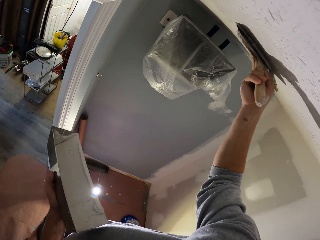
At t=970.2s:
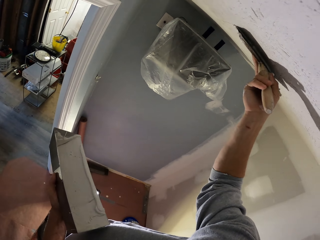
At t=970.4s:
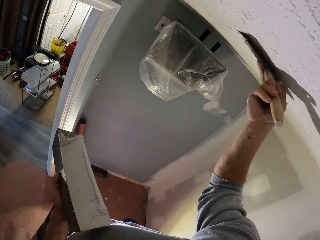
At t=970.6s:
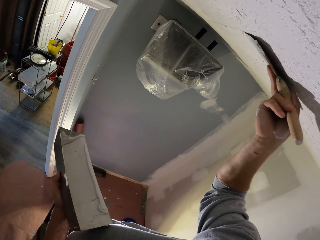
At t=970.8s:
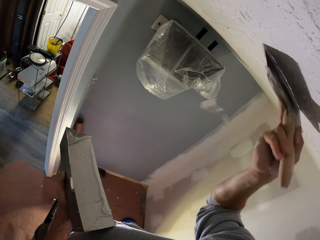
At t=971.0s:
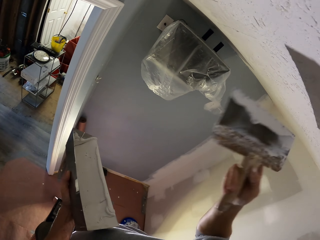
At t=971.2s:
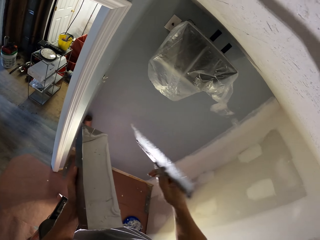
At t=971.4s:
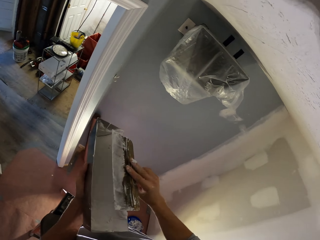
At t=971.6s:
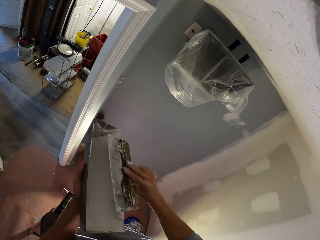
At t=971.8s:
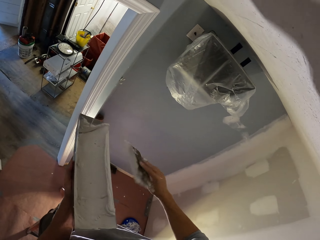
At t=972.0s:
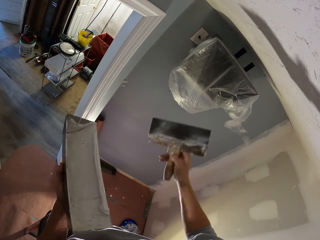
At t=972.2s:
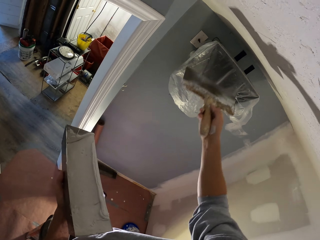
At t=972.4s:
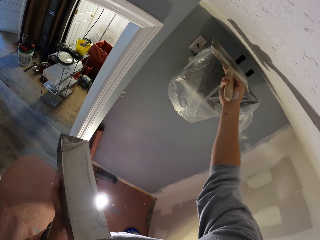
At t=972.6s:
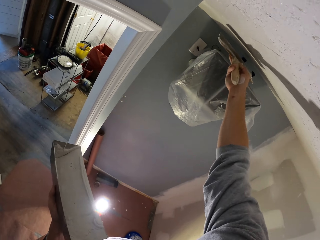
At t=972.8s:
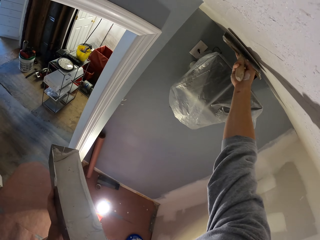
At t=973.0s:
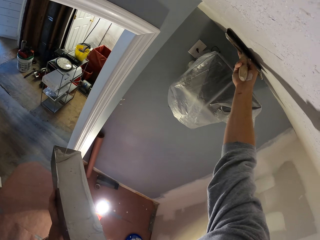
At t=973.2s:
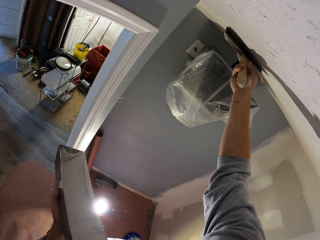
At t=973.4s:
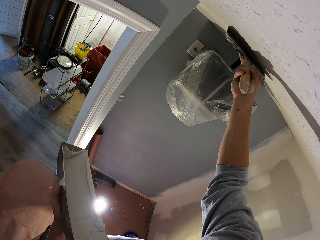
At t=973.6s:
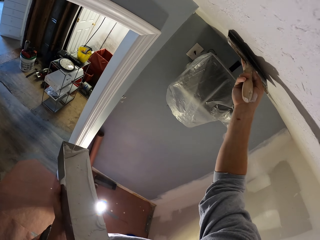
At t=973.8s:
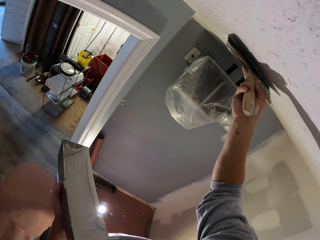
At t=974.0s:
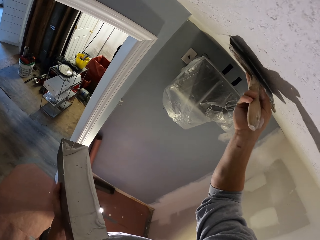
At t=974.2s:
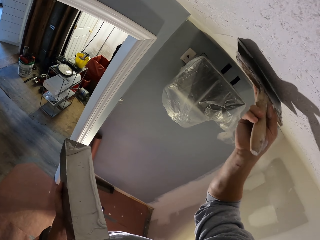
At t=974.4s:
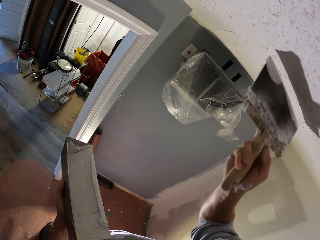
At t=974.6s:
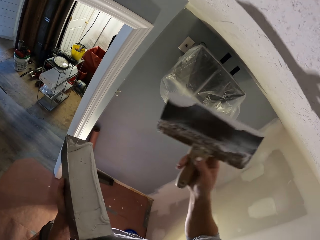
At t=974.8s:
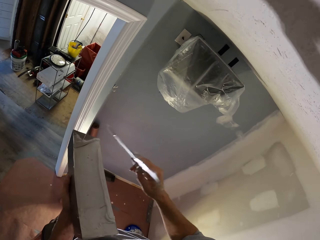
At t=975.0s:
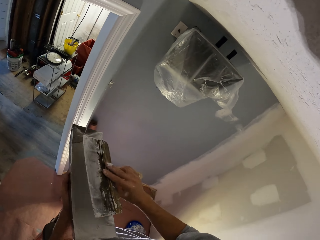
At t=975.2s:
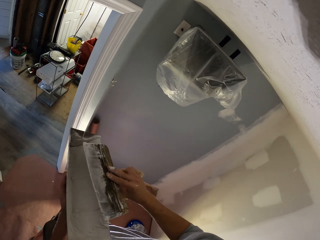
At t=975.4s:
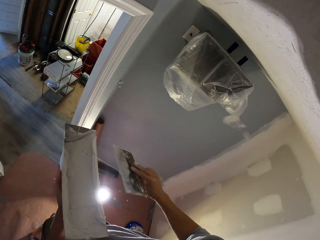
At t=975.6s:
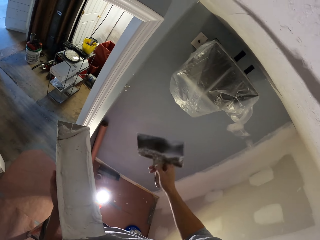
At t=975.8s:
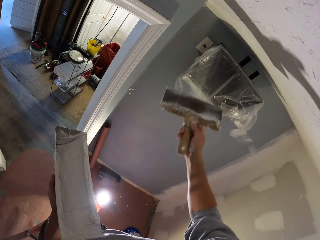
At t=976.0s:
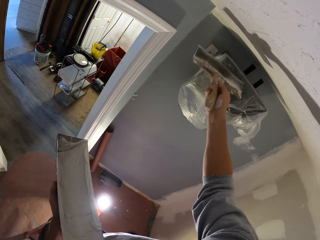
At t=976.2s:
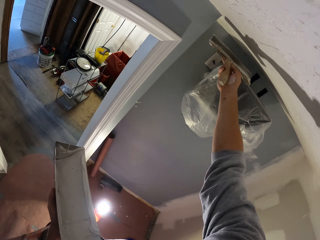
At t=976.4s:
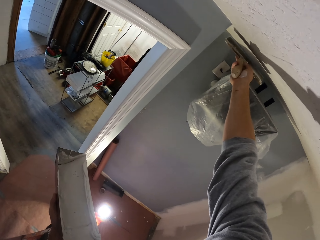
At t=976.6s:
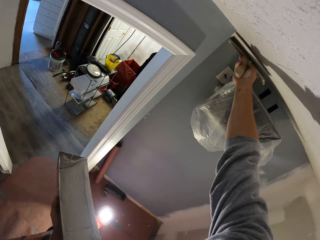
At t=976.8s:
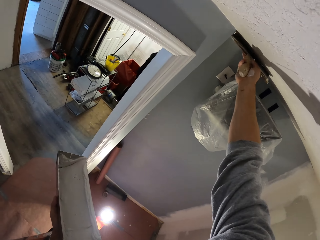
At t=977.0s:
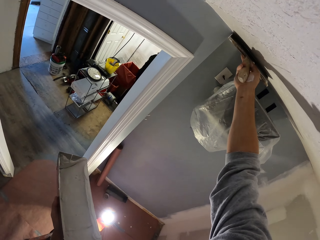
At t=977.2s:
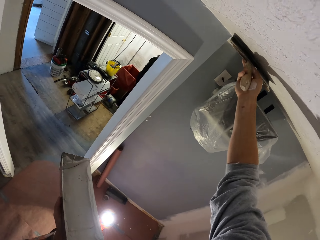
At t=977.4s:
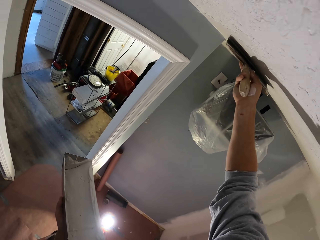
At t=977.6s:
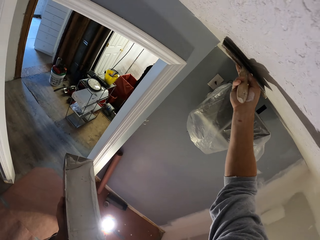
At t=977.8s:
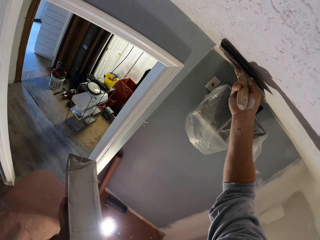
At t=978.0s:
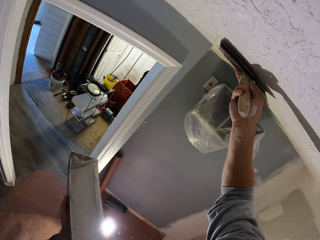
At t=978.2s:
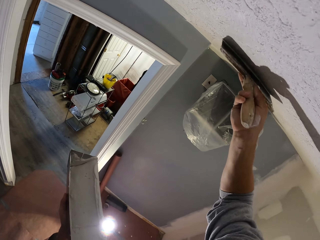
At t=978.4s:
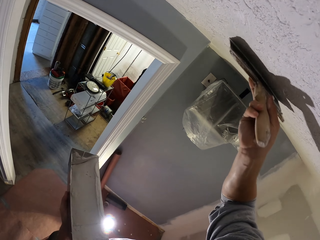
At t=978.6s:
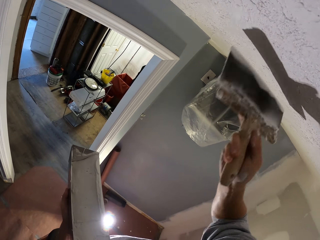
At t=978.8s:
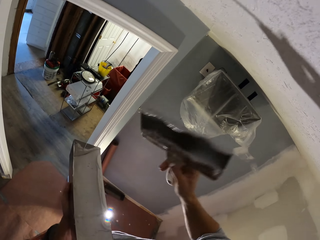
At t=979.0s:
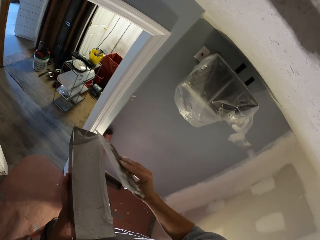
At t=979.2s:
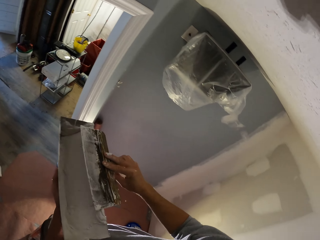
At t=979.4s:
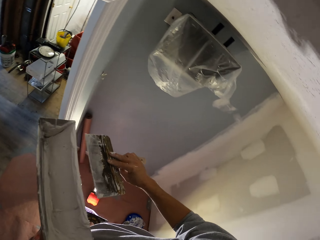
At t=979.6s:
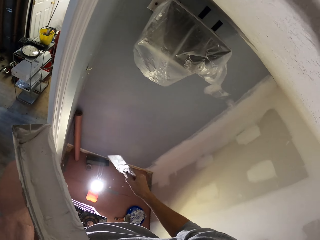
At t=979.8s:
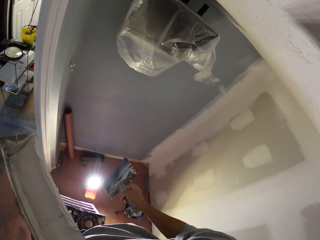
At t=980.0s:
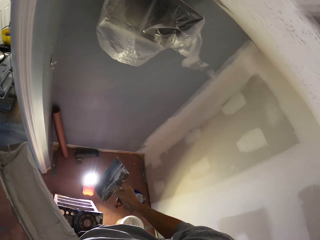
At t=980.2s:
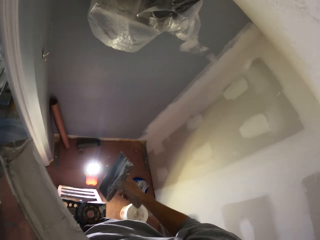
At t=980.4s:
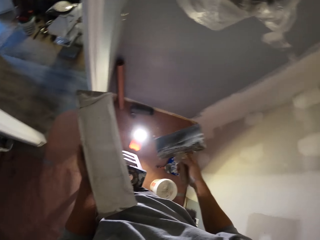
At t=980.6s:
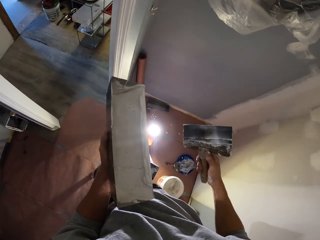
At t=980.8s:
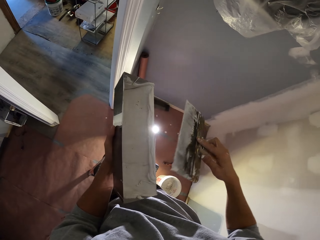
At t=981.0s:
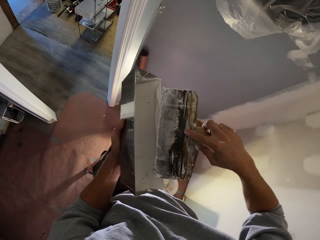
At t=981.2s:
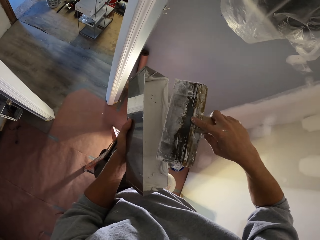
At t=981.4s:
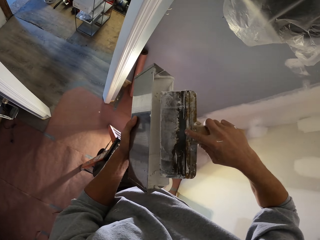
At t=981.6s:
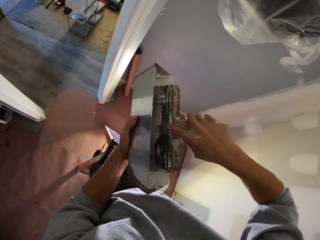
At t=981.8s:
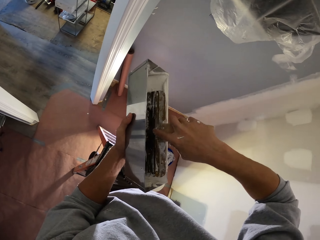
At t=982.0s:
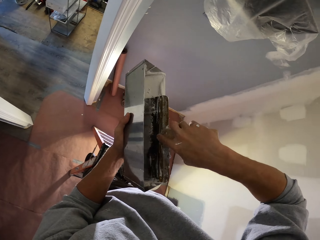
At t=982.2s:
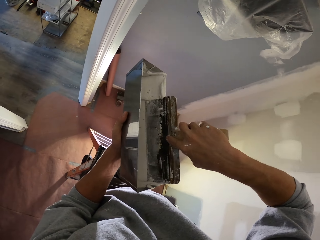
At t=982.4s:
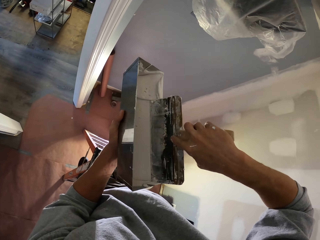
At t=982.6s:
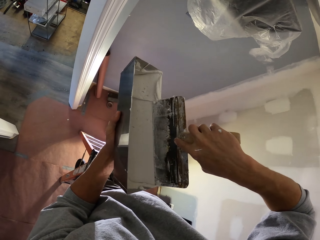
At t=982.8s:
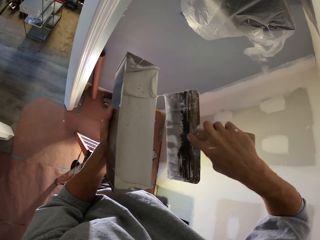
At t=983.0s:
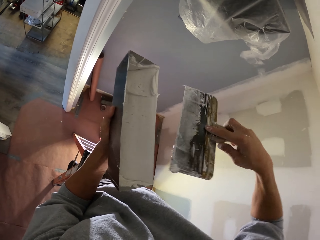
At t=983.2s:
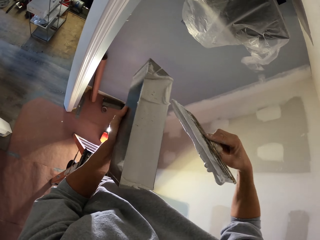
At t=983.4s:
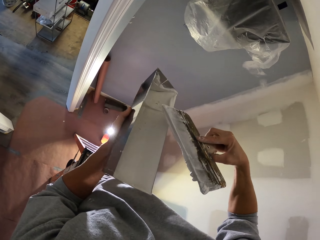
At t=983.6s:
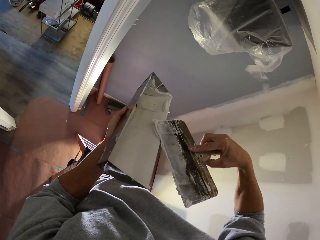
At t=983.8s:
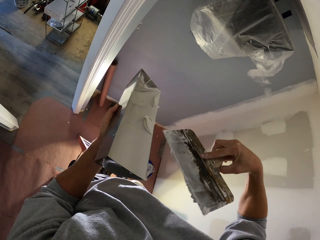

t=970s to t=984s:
The camera wearer moves his hand with the scraper towards the filler can. He reduces paint from the paint brush. He rubs the scraper in the filler can. He paints the wall with the paint brush. He raises his hand with the scraper towards the ceiling. He applies the filler on the ceiling. He reduces paint from the paint brush. He stops applying the filler. He moves his hand with the scraper towards the filler can. He paints the wall with the paint brush. He rubs the scraper in the filler can. He applies the filler on the ceiling. He reduces paint from the paint brush. He stops applying the filler. He moves his hand with the scraper towards the filler can. He rubs the scraper in the filler can. He puts his hand with the scraper downwards. He rubs the scraper in the filler can. He dips the paint brush in the paint.

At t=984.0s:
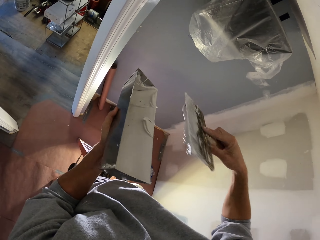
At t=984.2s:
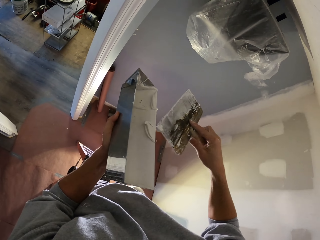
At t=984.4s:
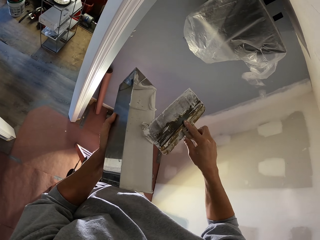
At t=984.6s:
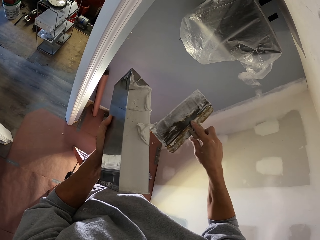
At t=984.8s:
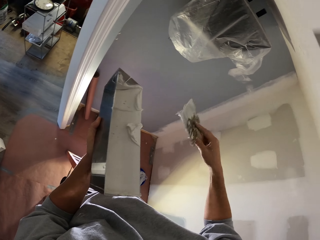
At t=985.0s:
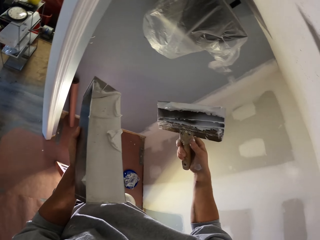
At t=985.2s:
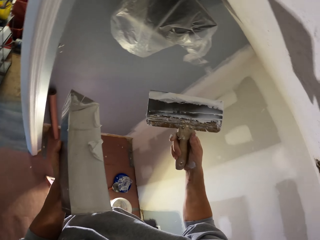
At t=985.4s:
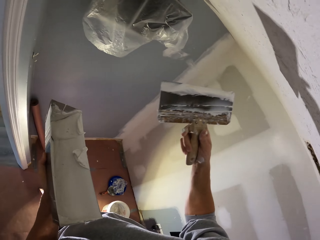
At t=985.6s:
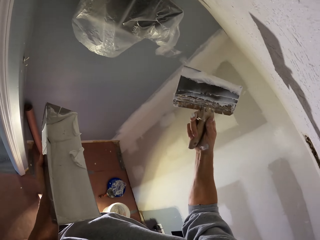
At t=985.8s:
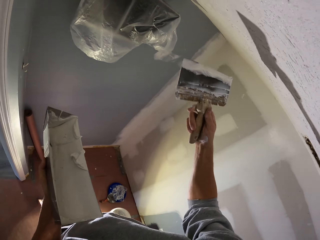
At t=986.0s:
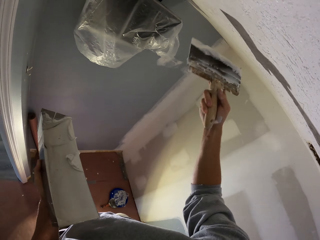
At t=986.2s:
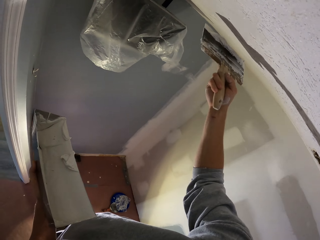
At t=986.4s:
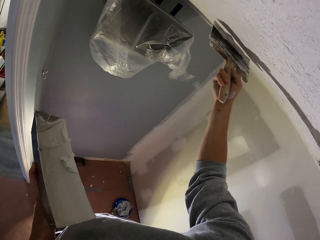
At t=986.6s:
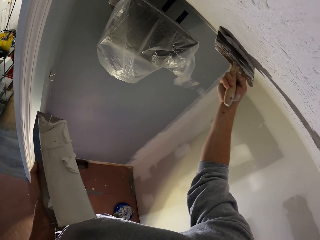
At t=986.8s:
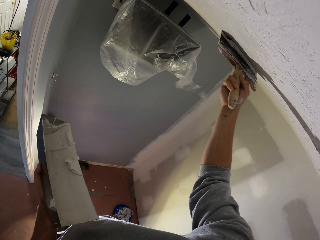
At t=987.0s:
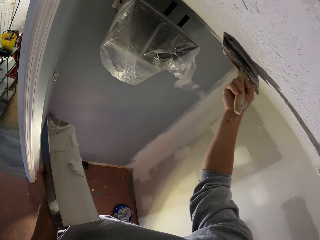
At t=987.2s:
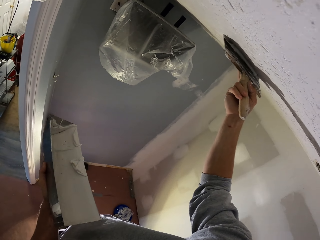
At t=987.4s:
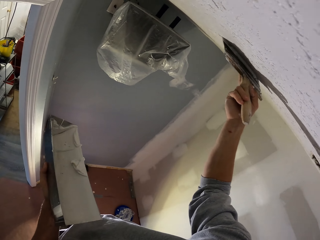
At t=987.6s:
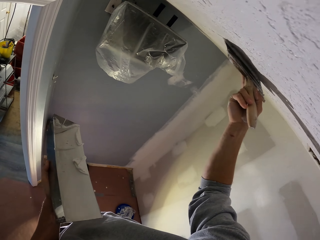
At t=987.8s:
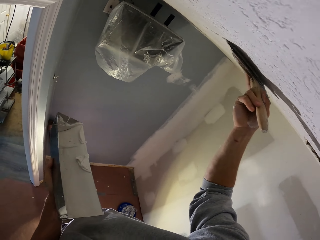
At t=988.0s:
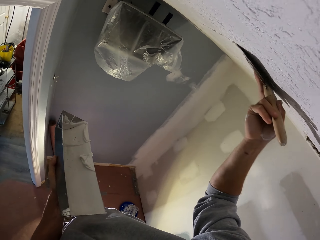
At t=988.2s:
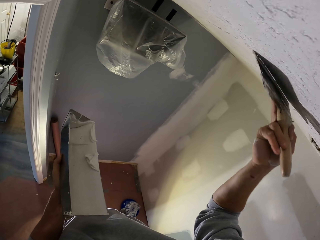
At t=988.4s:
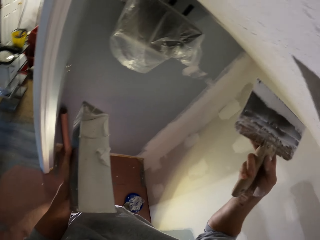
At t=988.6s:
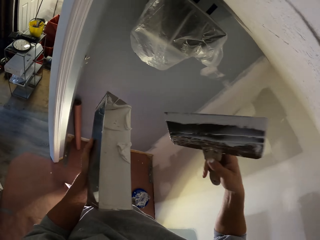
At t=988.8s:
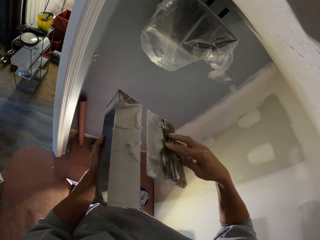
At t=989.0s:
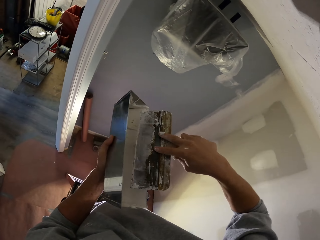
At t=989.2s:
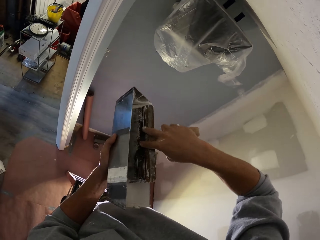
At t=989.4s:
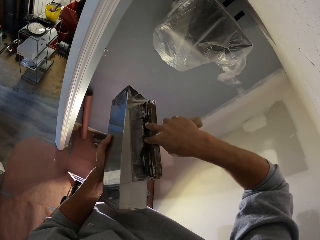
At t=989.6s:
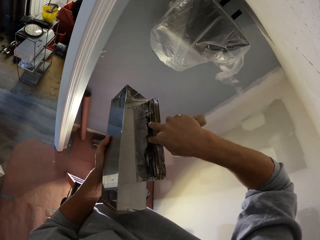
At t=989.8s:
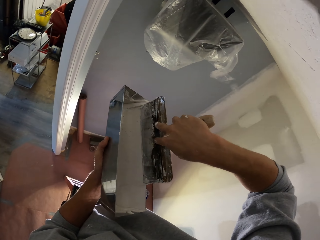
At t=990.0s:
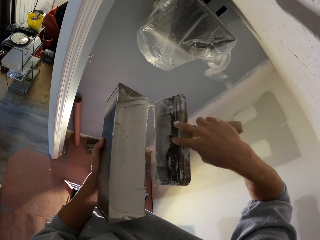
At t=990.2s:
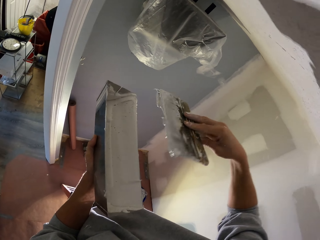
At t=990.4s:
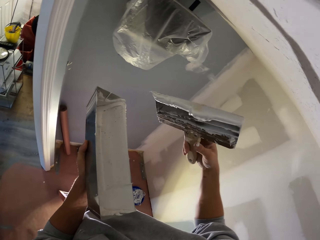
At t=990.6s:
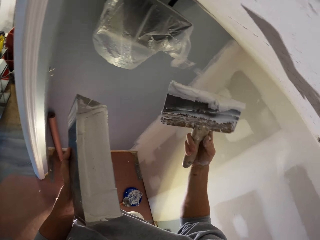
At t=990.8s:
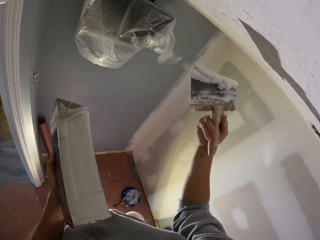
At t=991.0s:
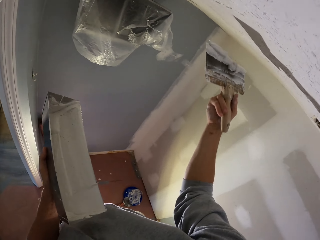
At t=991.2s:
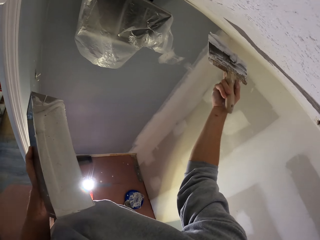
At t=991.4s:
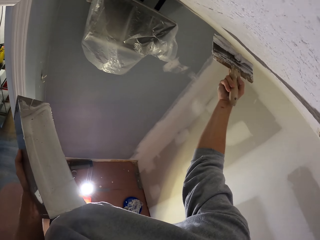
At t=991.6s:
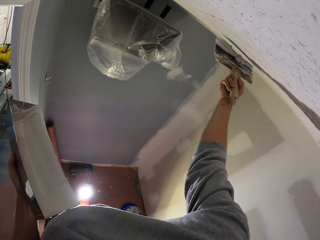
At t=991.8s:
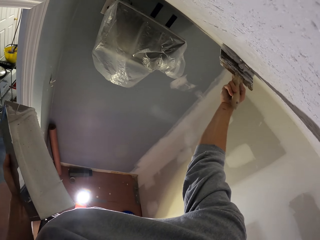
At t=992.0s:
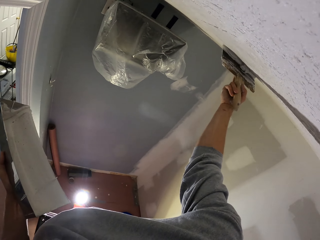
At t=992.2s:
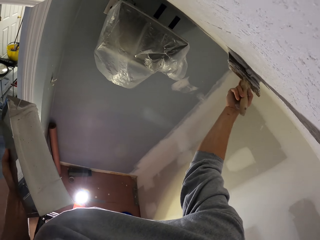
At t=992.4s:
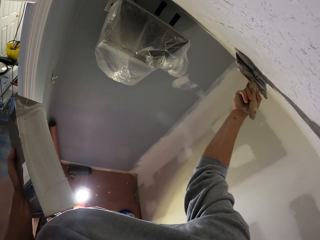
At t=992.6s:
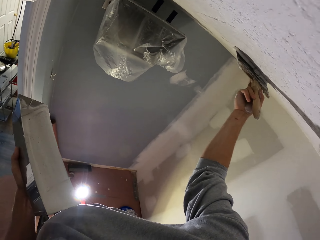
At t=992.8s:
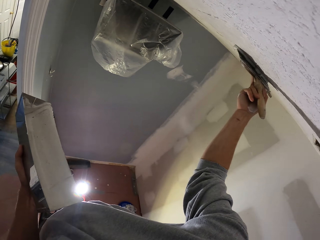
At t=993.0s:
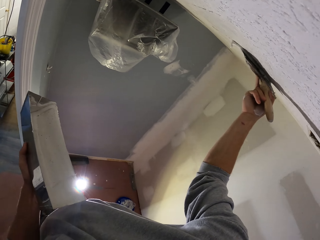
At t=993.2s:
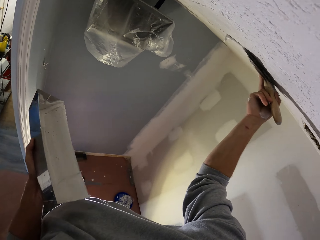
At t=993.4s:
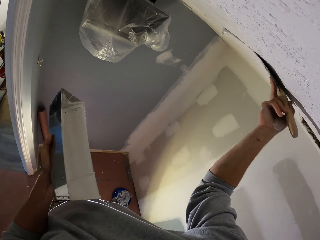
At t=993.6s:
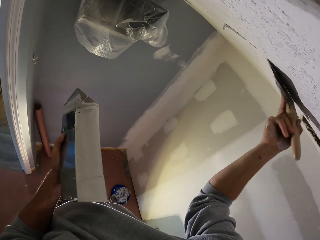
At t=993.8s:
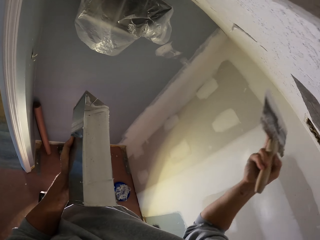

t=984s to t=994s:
The camera wearer reduces the filler in the filler can. He raises his hand with the scraper towards the ceiling. He paints the wall with a paint brush. He applies the filler on the ceiling. He dips the paint brush in the paint. He stops applying the filler. He moves his hand with the scraper towards the filler can. He rubs the scraper in the filler can. He paints the wall with the paint brush. He raises his hand with the scraper towards the ceiling.
